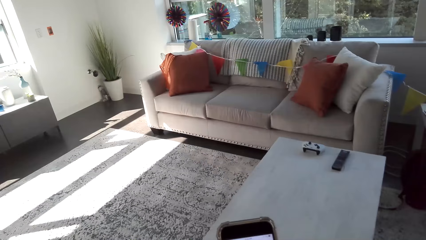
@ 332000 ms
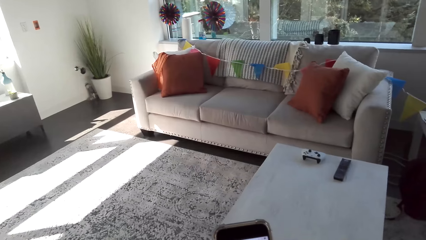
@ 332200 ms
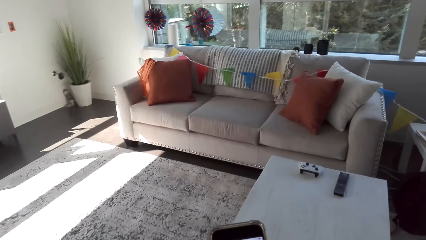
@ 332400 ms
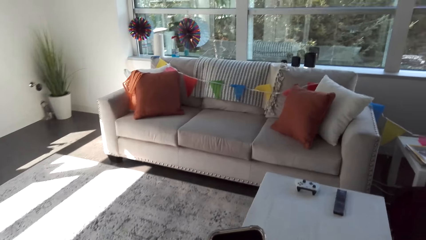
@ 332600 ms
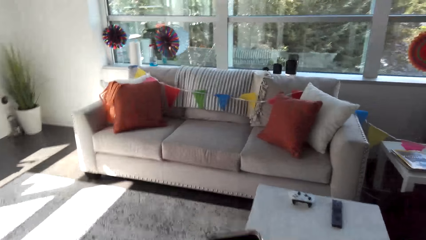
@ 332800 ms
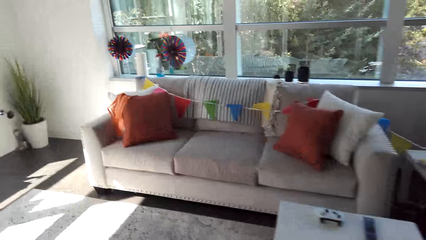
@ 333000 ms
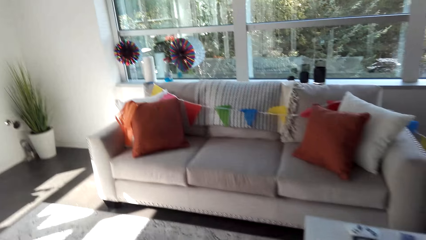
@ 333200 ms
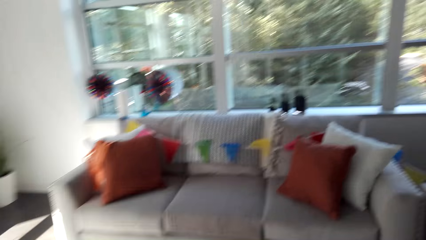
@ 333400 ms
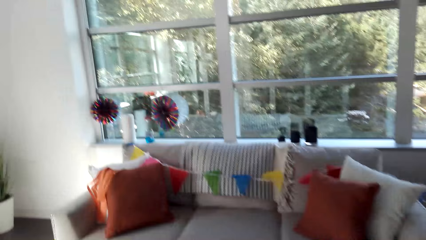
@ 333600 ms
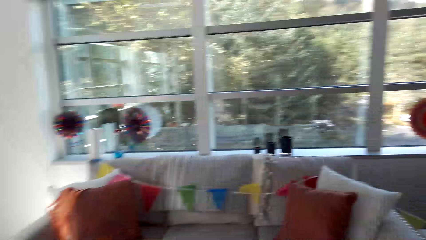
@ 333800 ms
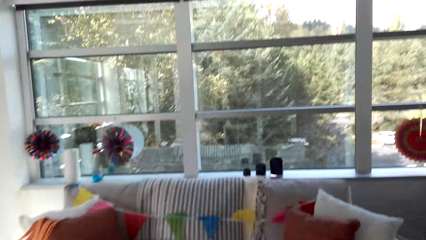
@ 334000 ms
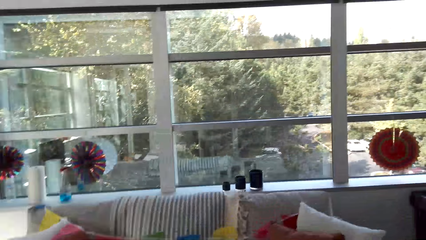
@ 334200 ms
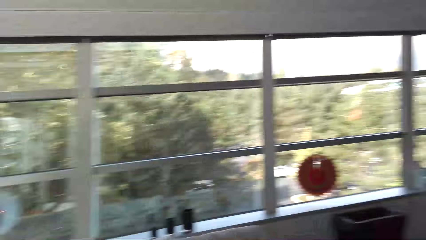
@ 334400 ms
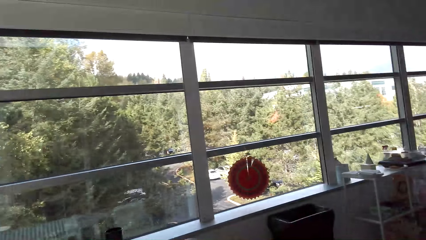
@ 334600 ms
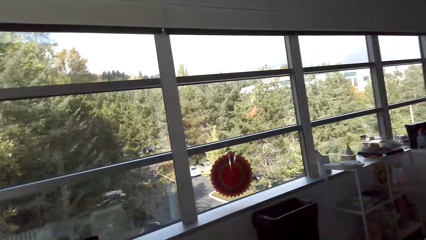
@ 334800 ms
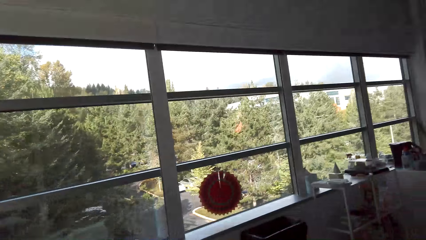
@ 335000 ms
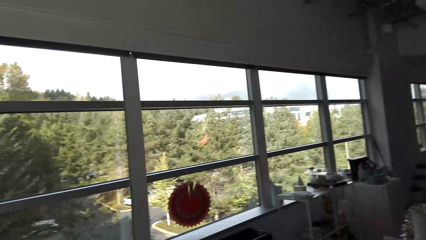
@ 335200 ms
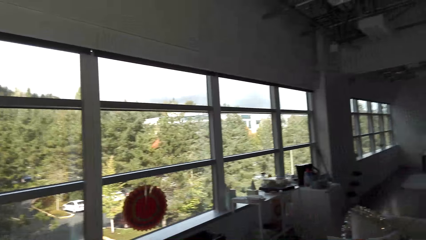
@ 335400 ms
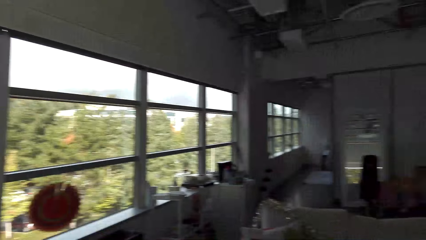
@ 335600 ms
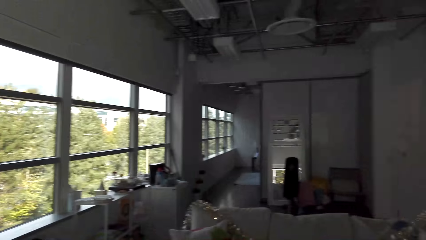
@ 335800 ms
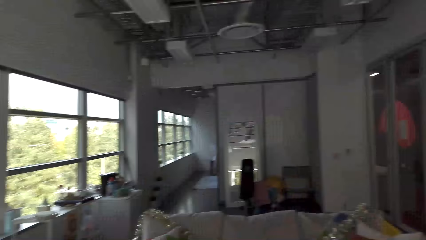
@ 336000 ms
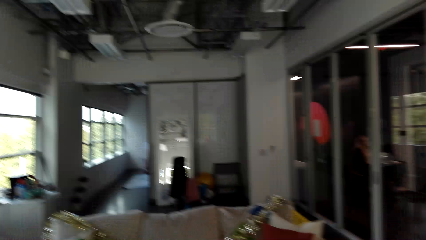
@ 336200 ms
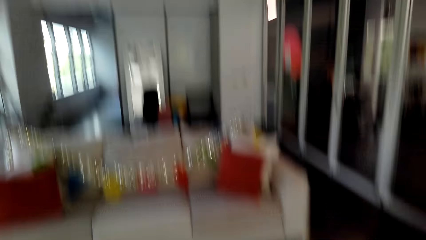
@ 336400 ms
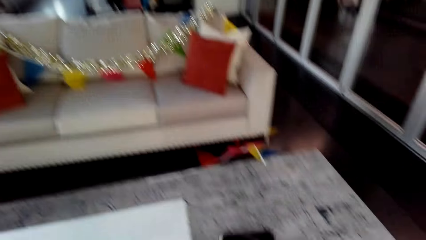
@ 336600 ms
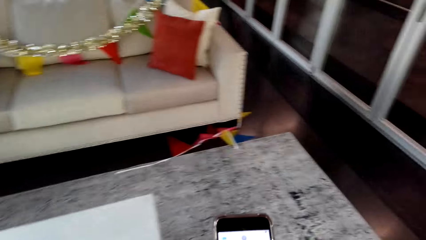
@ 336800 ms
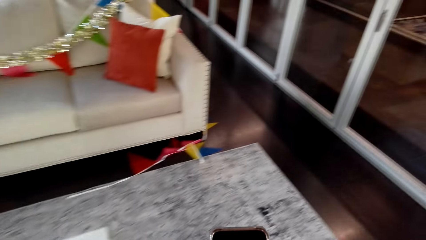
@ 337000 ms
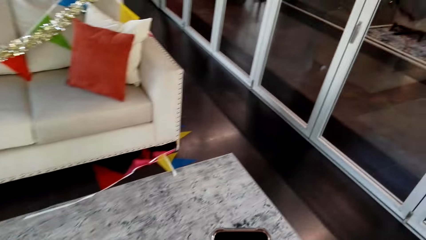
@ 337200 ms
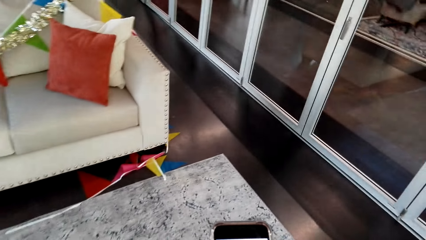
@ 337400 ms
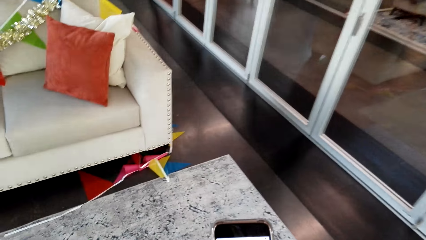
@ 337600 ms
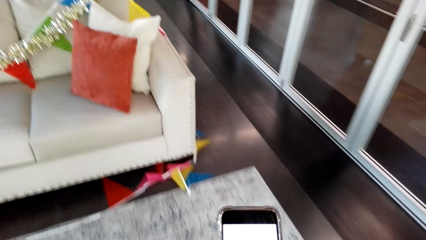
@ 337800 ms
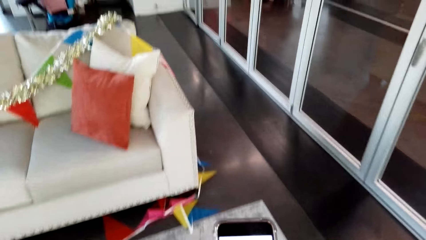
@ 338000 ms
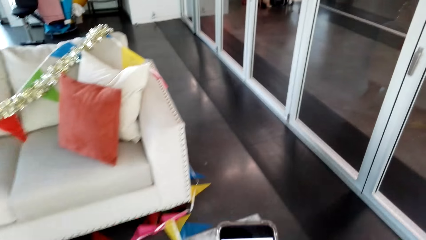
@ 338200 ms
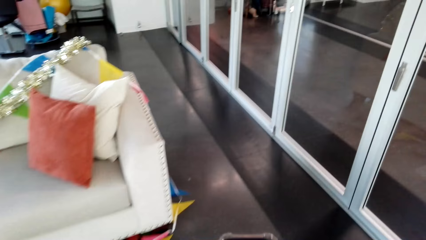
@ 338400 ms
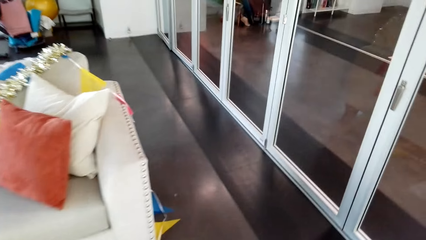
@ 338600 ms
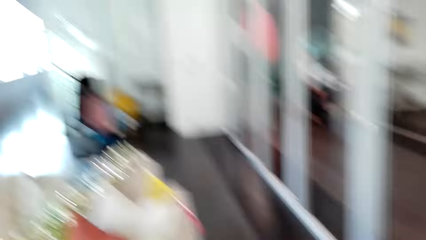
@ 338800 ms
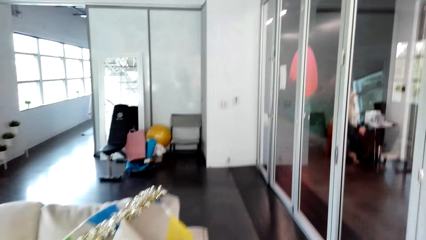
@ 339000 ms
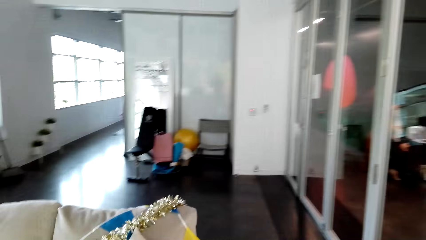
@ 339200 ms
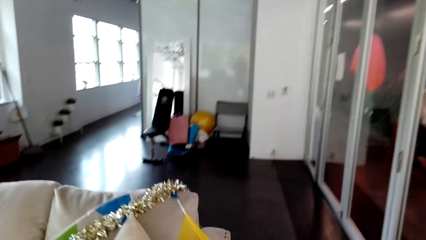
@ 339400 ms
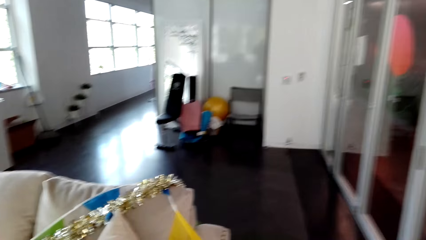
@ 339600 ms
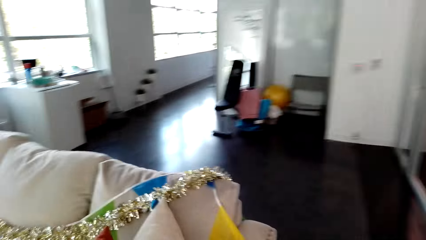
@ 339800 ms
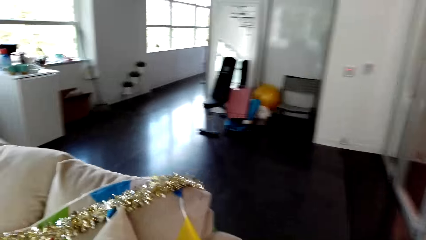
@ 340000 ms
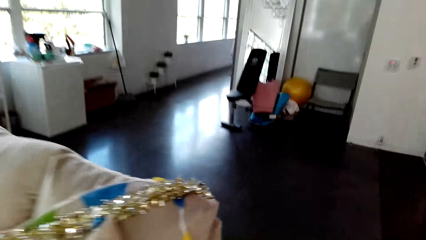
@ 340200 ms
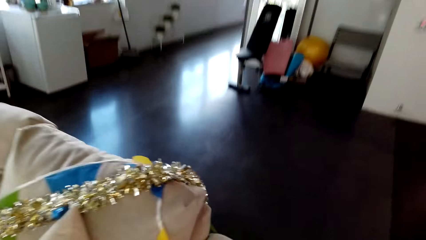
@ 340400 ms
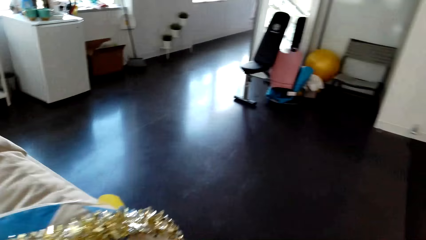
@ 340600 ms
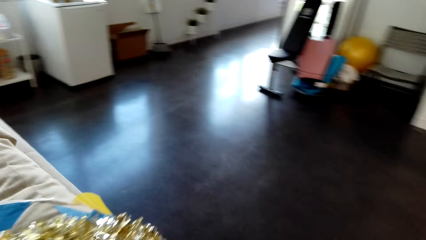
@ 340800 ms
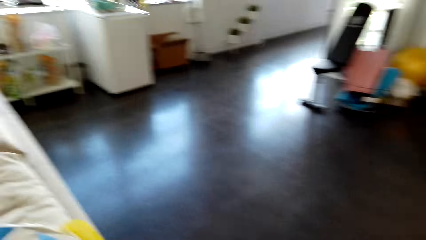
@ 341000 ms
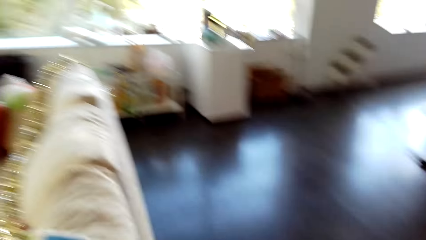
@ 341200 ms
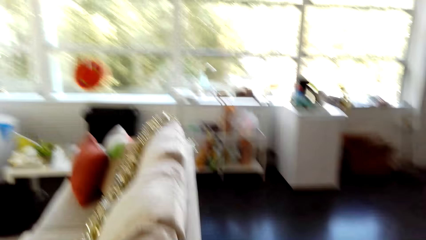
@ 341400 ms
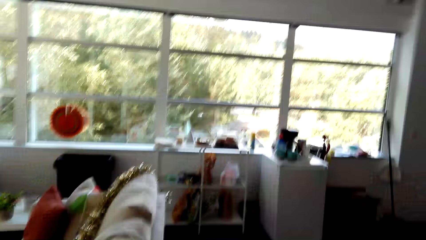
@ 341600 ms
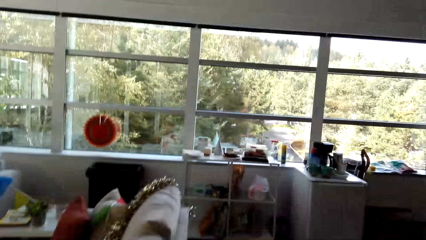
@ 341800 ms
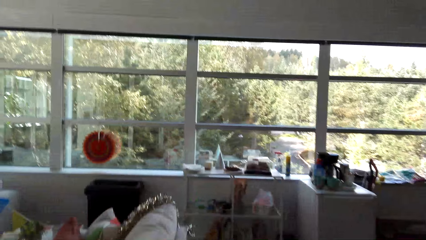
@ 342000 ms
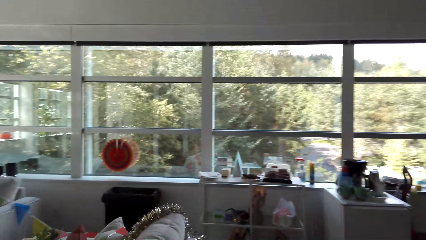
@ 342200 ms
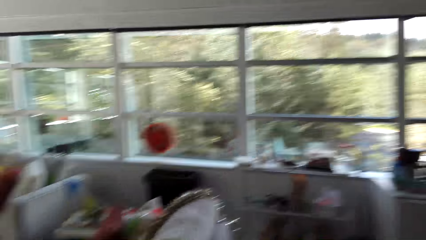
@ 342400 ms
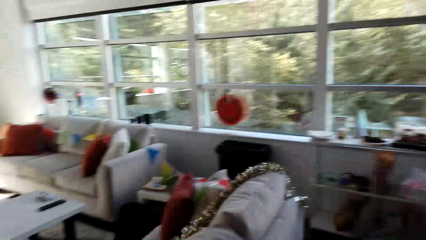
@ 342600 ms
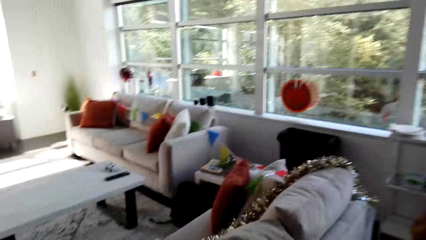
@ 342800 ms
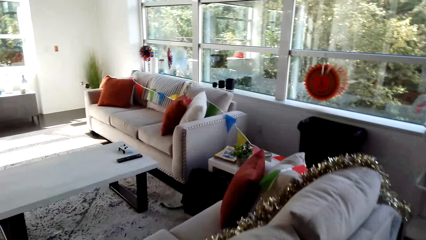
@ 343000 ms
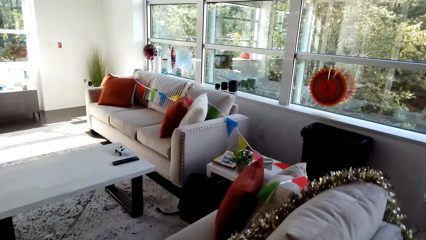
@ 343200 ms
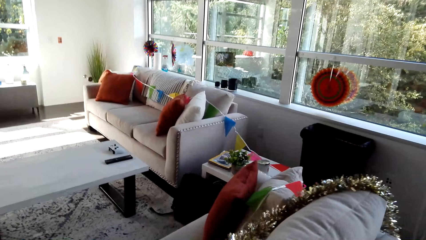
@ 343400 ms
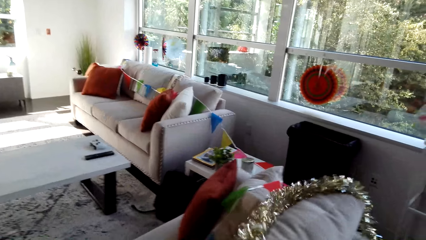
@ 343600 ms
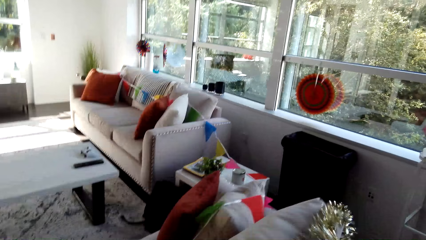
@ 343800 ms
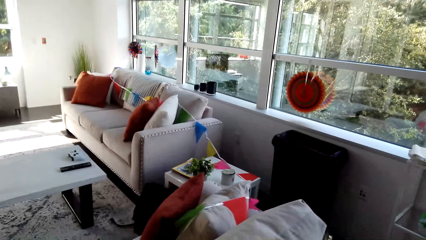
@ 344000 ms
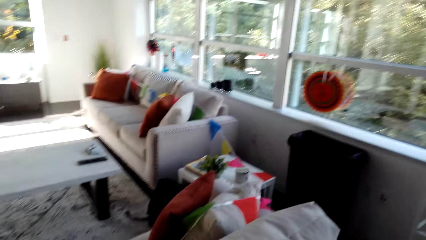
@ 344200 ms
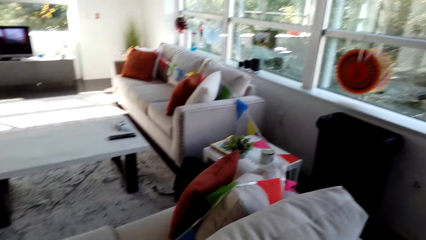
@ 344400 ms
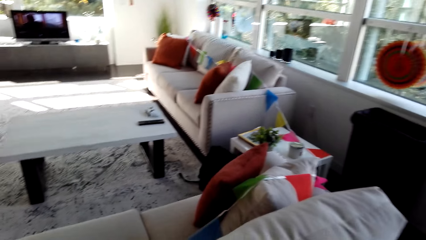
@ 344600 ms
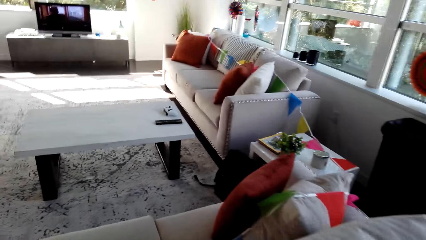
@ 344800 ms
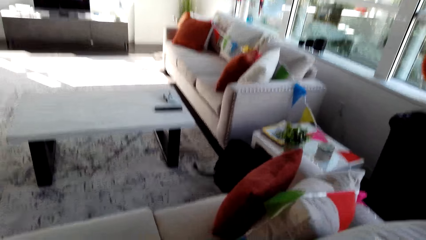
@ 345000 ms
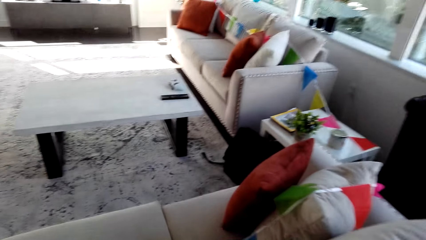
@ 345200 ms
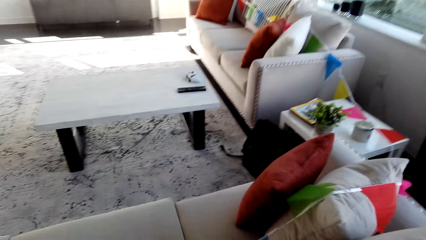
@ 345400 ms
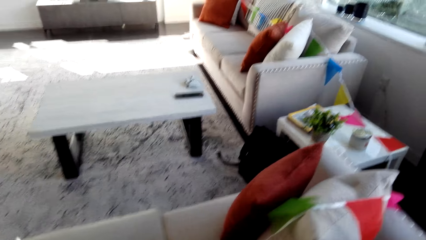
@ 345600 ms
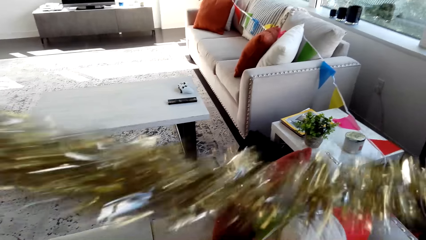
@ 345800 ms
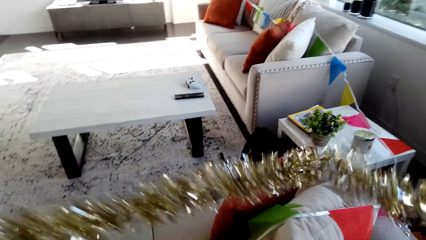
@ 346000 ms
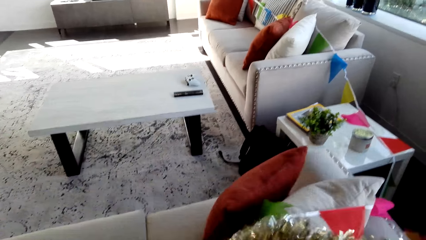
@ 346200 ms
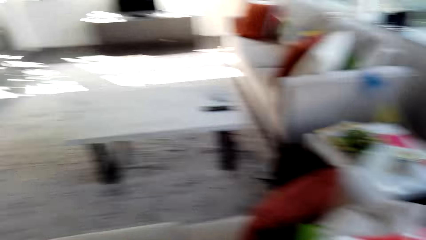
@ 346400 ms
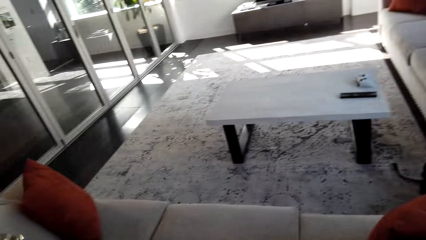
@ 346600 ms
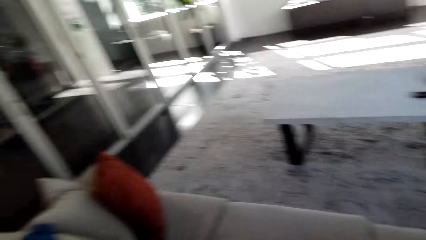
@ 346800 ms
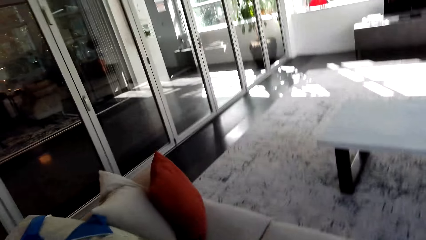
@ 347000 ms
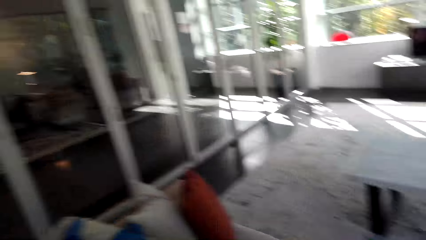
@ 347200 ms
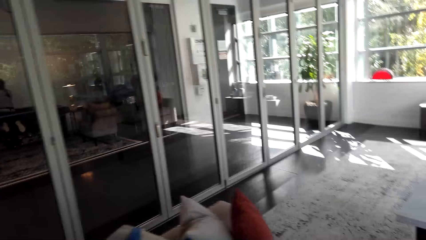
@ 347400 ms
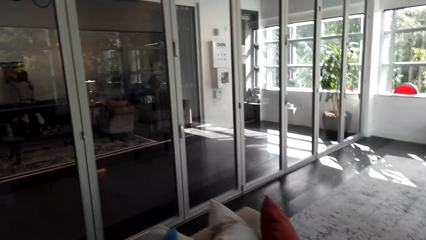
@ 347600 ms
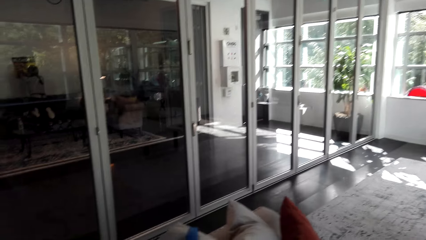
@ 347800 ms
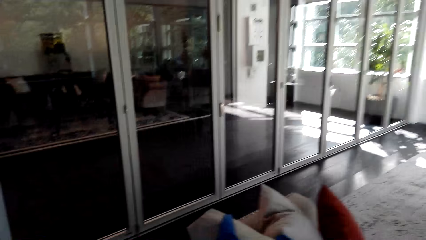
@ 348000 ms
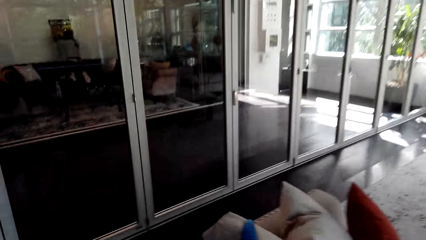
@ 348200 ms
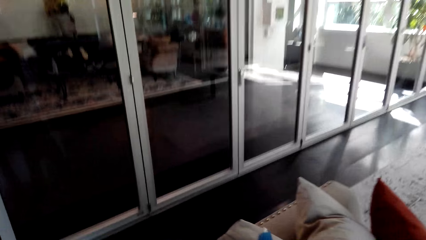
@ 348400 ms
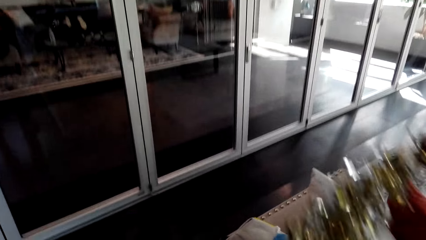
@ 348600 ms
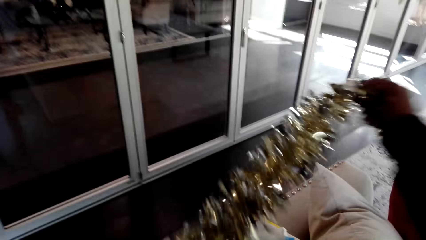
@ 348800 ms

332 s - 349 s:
The camera wearer looks around. They type on a phone. They look at the mobile phone. A woman sits on a chair. The camera wearer walks in a room. They move the flower decor on the couch. They pick up a flower on the couch. They spread the flower on the couch. They look around. They put the flower decor on the couch. They look around. They align the flower on the couch.
